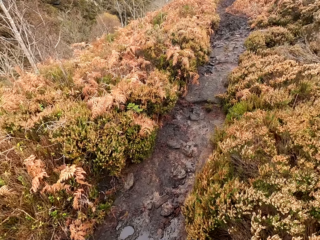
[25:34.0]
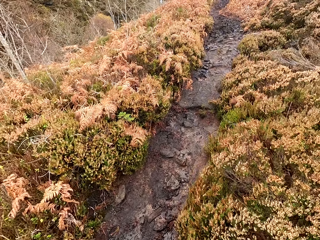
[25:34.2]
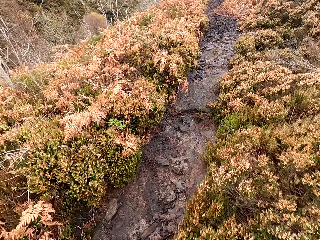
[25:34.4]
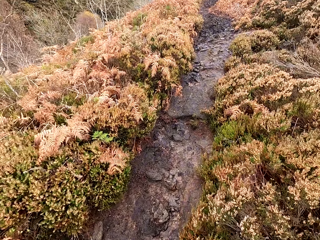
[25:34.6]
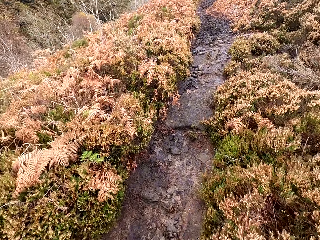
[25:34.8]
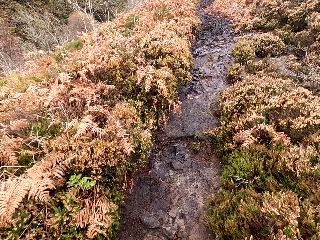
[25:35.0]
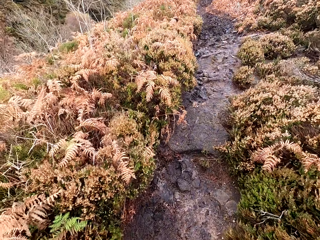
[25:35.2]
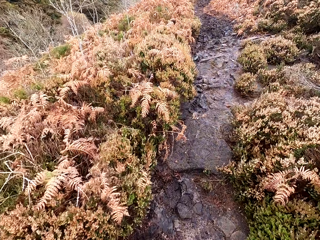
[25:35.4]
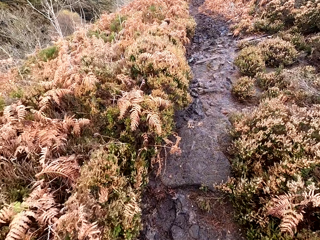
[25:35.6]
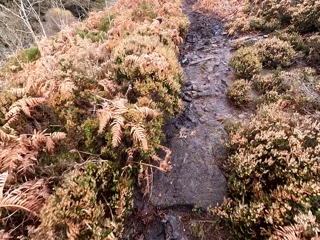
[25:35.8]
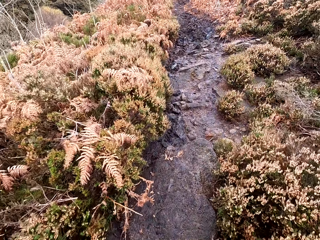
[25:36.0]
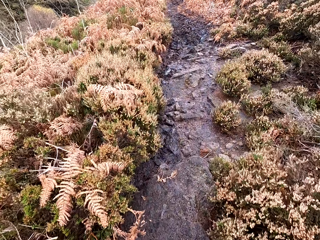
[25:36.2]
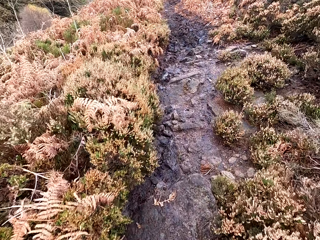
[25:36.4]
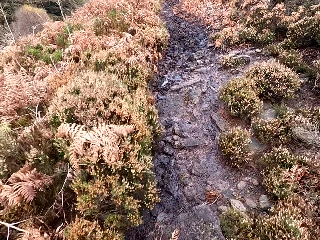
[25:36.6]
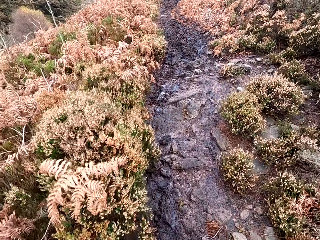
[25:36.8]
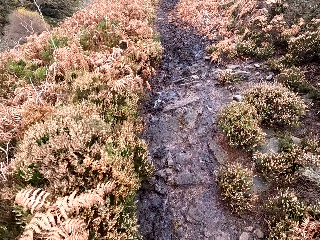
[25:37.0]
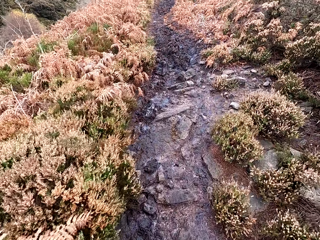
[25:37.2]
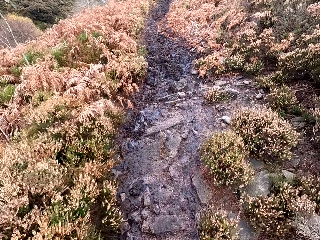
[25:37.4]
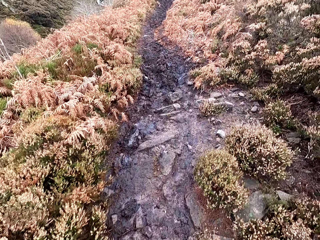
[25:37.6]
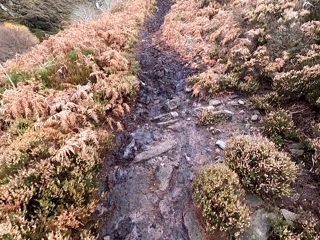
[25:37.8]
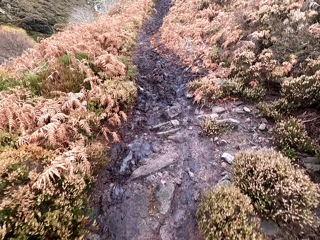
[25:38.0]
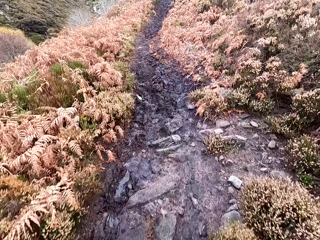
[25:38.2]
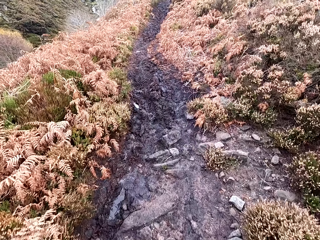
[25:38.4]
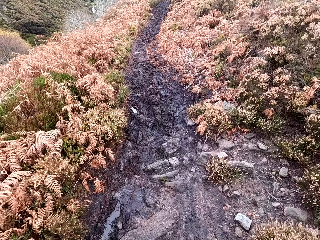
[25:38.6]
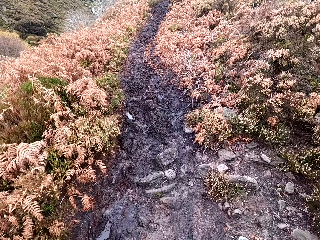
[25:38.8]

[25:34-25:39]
The camera wearer walks on the forest path along the bushes.

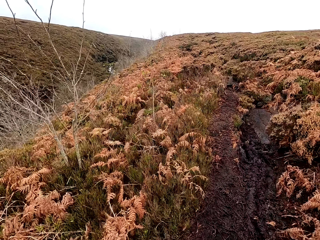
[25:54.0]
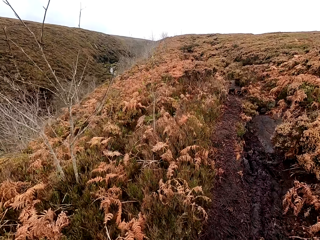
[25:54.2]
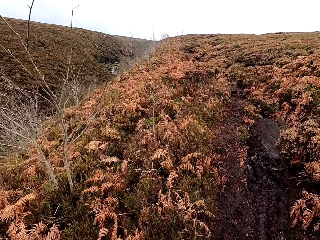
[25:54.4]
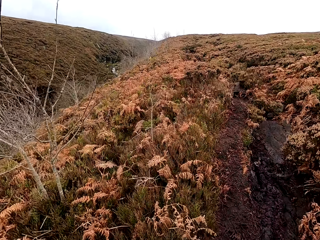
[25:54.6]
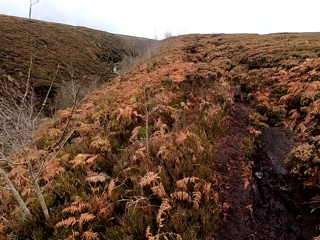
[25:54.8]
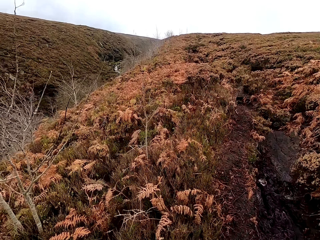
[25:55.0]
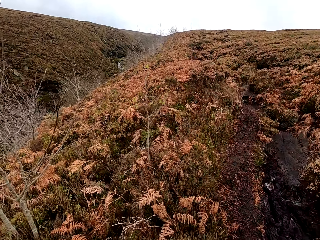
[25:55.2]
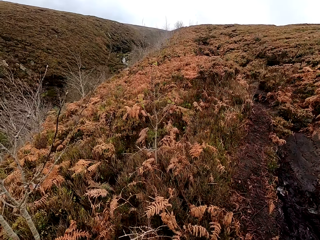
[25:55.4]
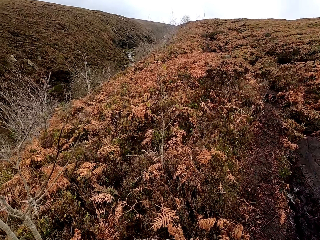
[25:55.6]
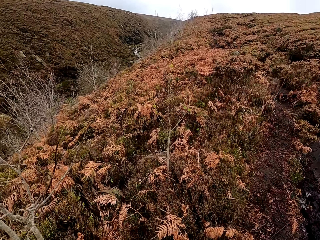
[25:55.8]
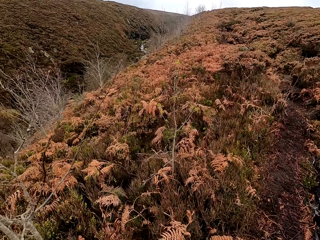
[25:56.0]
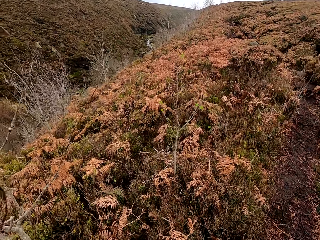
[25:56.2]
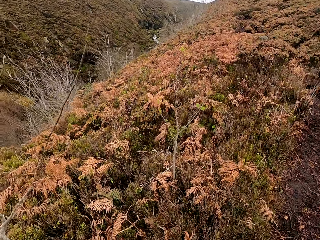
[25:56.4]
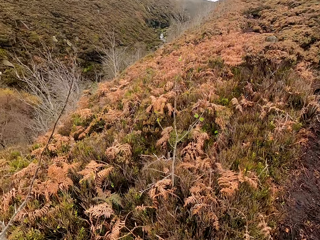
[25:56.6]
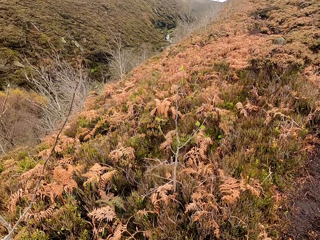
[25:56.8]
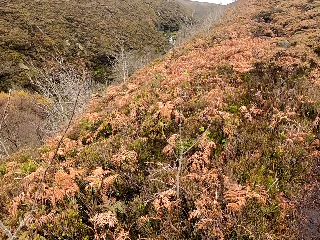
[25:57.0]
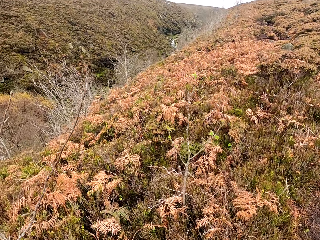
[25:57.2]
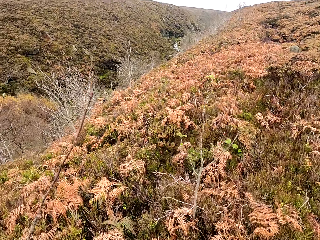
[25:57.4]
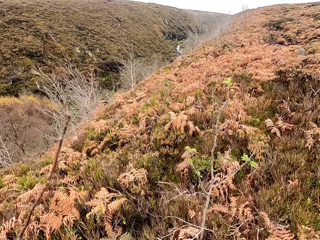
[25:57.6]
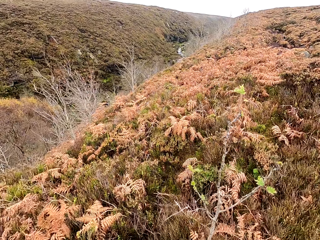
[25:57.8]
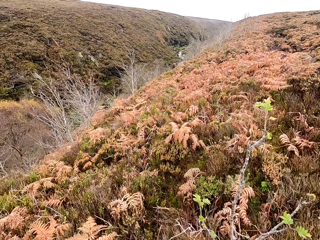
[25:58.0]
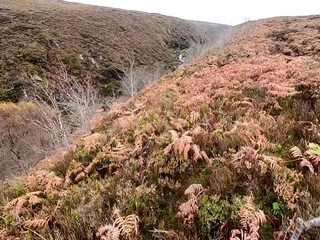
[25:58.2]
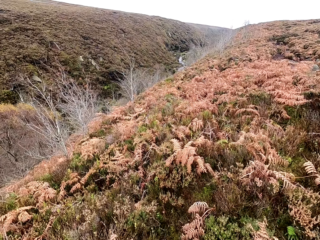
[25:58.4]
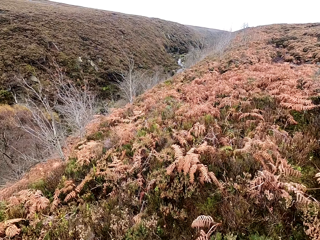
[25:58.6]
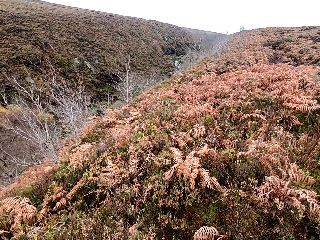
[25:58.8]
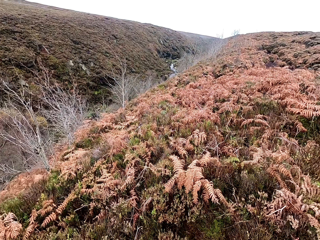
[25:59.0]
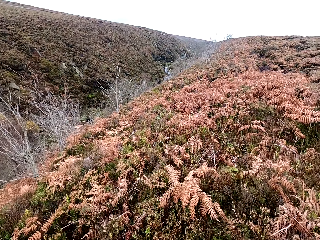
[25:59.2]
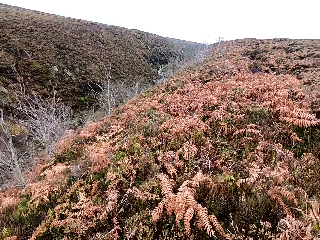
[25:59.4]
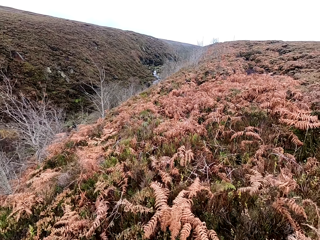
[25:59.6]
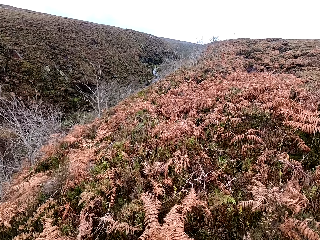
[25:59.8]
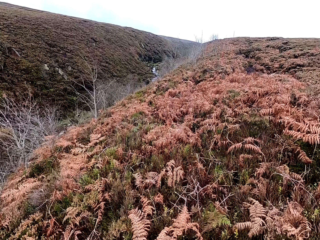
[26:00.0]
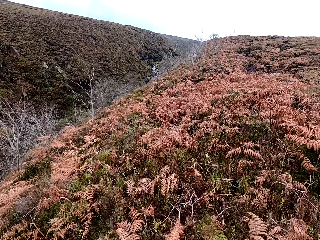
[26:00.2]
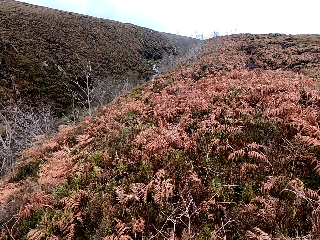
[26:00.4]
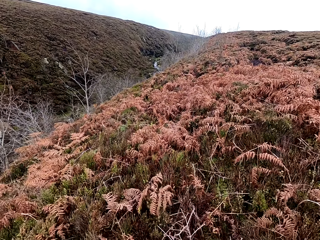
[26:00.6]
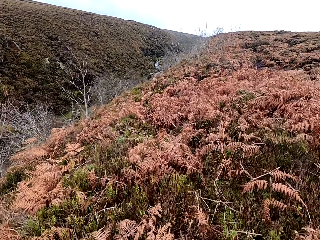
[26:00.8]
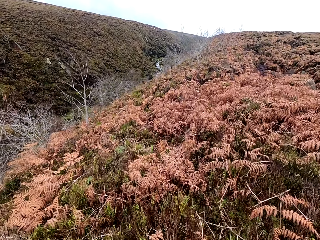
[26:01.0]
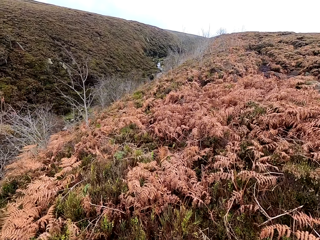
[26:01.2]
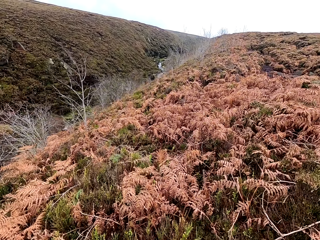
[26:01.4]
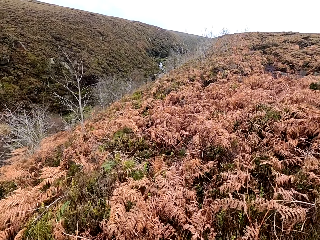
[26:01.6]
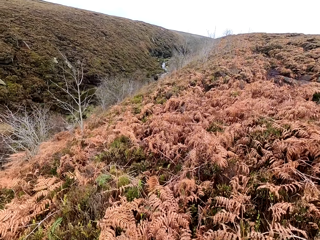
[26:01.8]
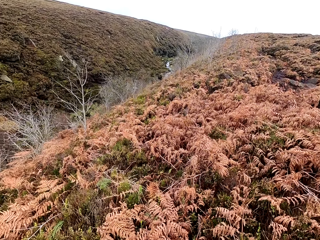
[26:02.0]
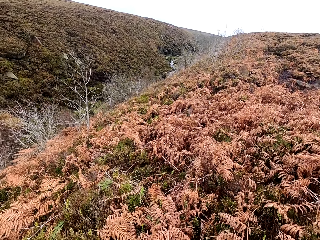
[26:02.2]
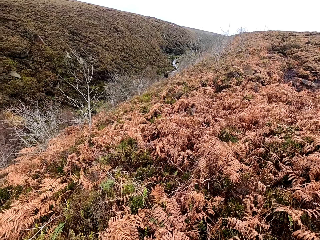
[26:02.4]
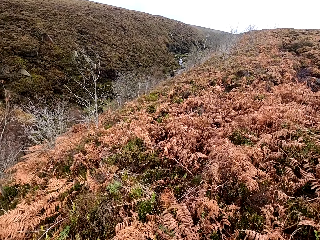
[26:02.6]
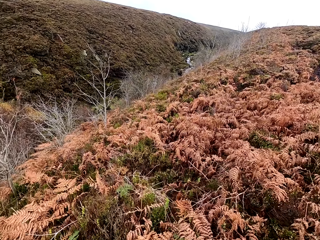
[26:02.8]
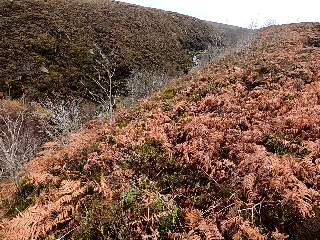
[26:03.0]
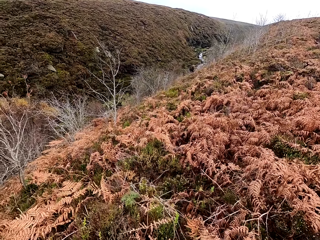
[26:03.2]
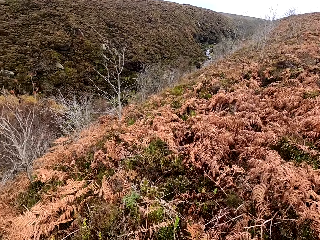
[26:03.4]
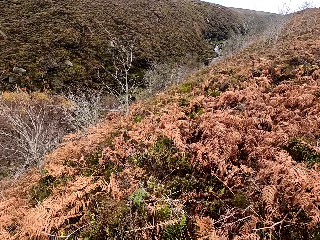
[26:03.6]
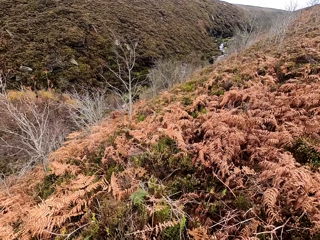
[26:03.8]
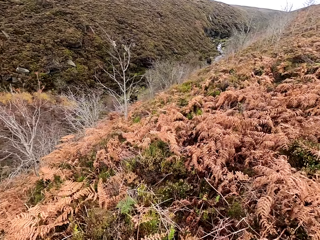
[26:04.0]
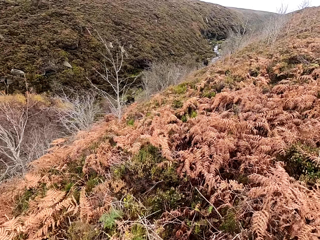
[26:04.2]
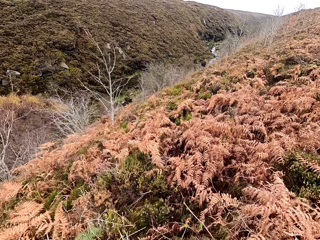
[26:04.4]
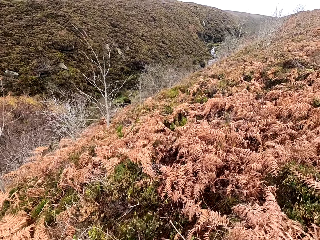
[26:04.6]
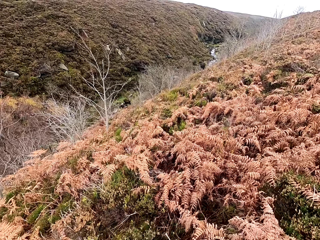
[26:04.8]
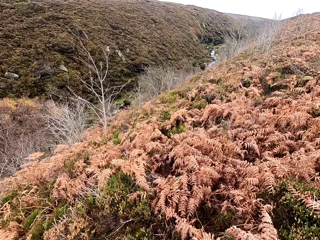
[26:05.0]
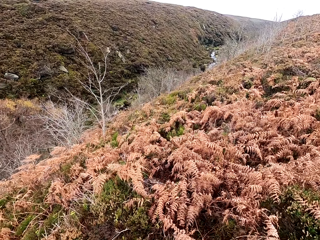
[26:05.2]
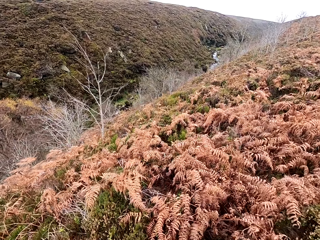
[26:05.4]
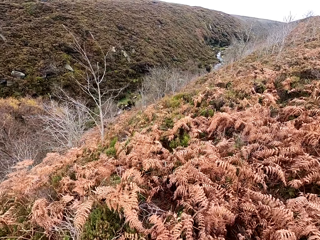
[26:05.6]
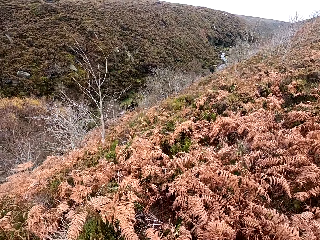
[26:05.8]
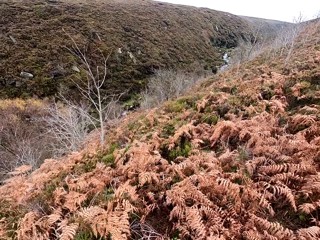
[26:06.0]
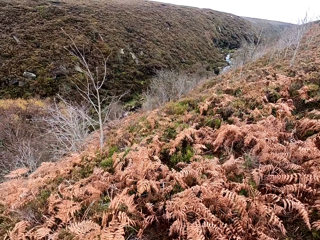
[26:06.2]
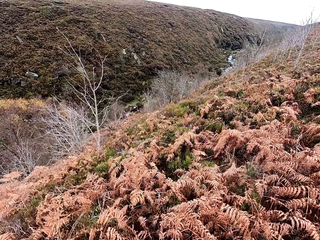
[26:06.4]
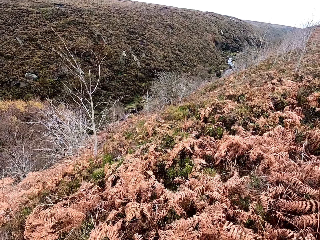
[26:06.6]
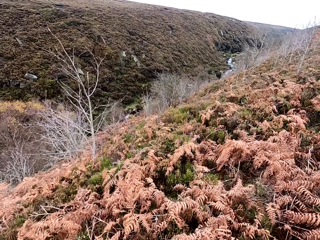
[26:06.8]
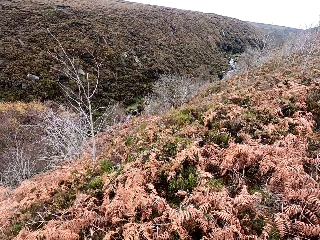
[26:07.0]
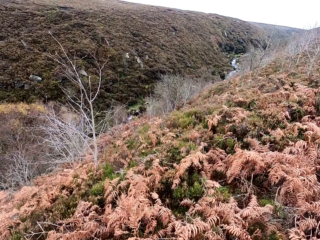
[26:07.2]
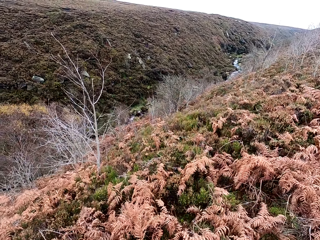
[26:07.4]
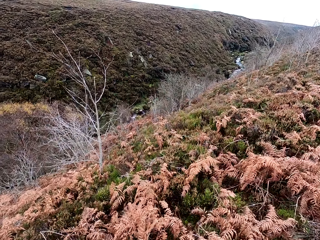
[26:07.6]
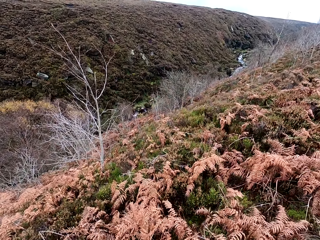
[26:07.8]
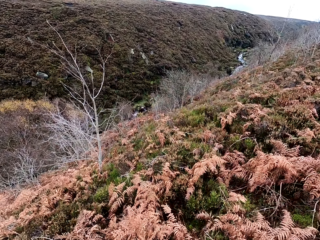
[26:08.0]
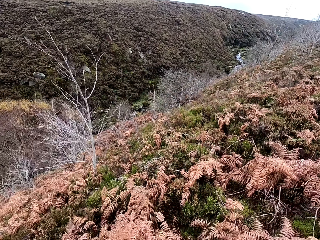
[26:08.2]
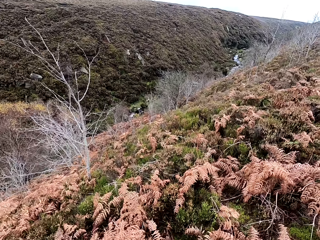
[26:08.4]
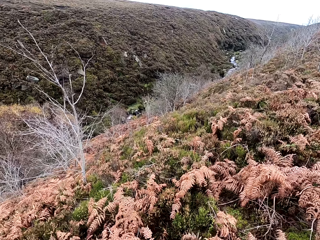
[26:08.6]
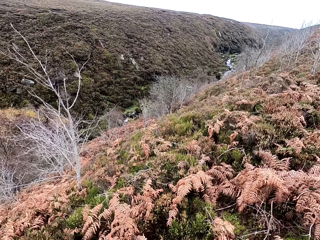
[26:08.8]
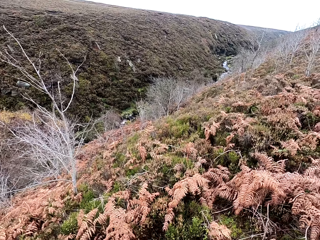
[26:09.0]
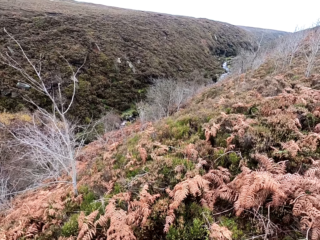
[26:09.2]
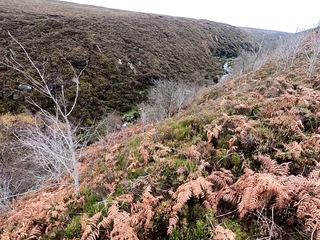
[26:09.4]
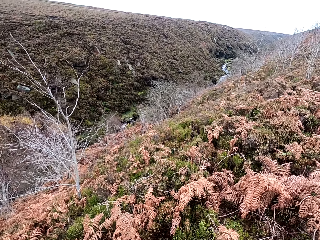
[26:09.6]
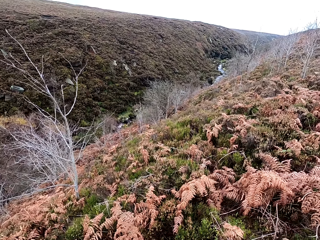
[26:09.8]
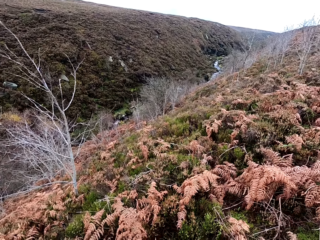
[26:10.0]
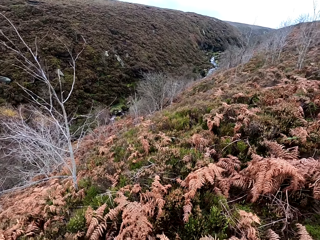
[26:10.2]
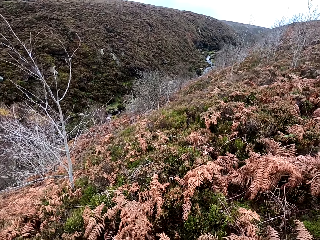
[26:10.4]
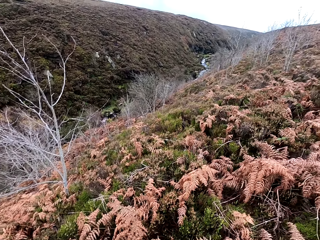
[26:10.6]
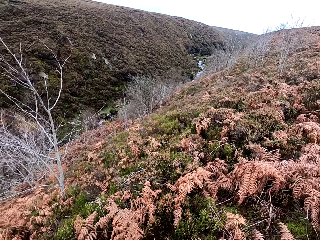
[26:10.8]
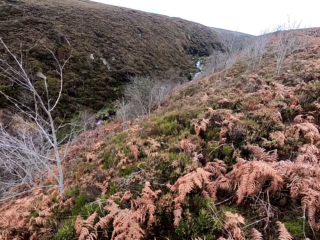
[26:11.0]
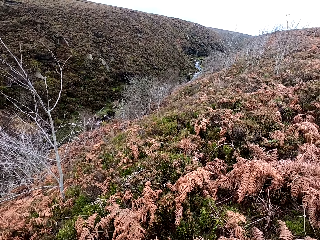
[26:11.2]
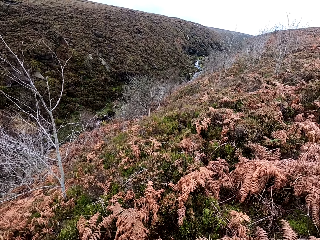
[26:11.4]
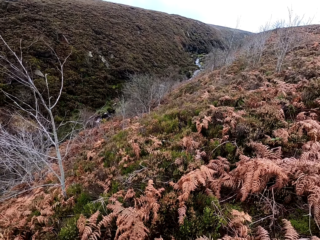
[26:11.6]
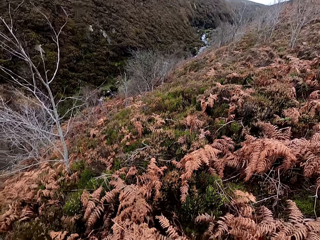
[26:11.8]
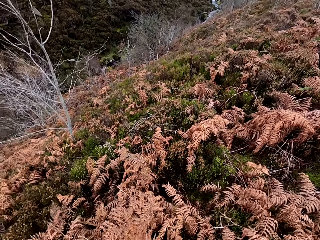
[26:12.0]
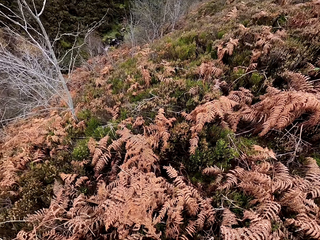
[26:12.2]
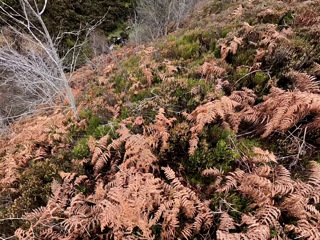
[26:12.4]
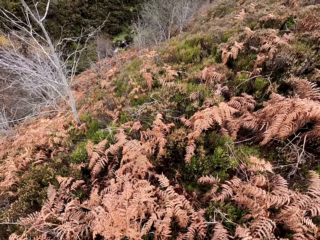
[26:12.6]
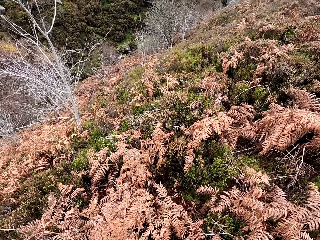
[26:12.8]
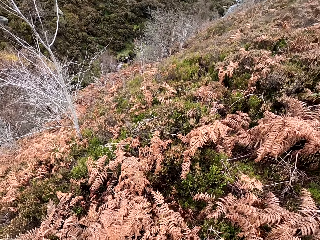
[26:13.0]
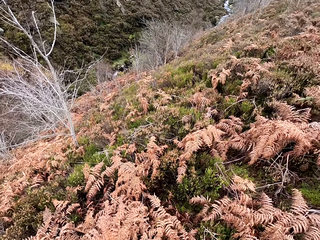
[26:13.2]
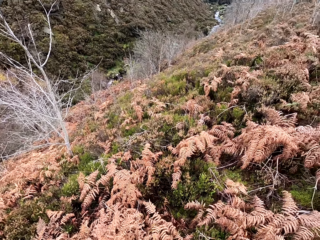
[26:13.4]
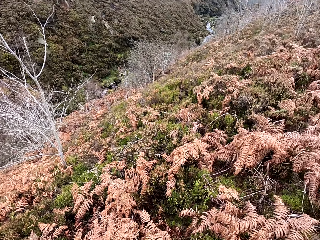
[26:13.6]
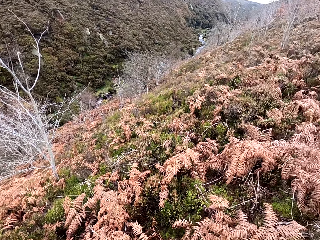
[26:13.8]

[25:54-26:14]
The camera wearer walks in the bush. They stop walking. They stare around the forest.
